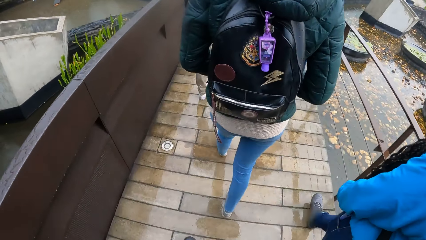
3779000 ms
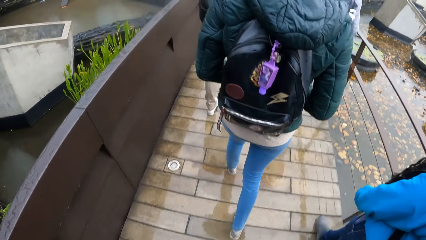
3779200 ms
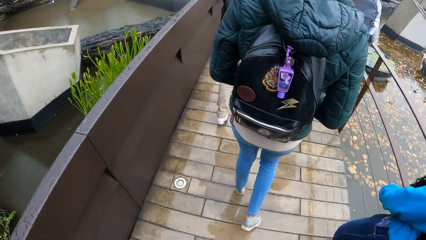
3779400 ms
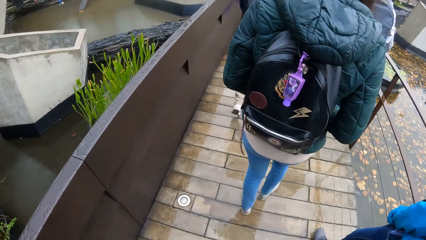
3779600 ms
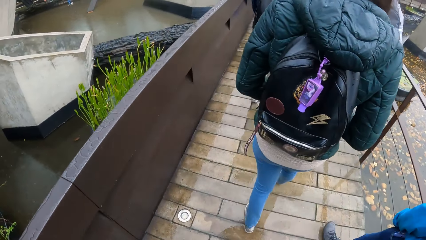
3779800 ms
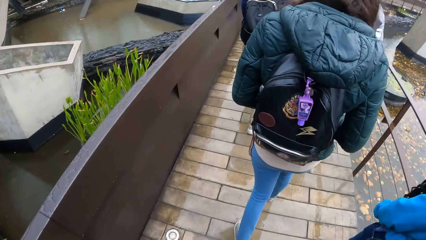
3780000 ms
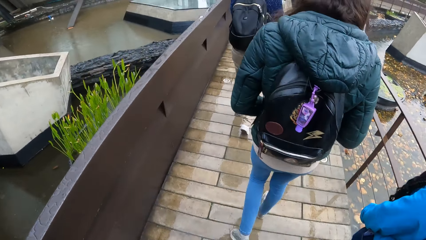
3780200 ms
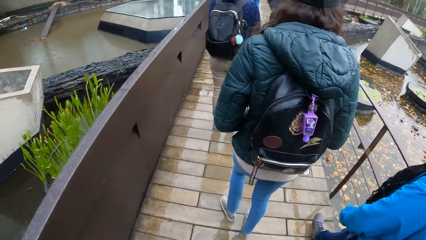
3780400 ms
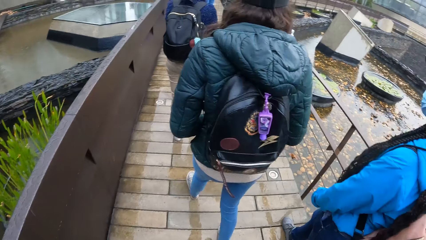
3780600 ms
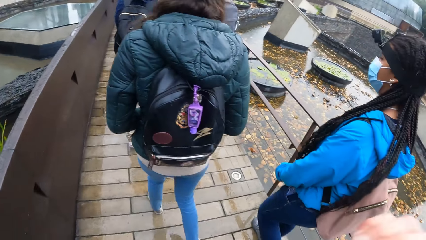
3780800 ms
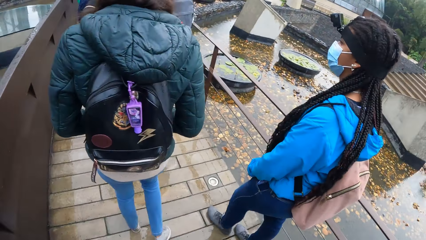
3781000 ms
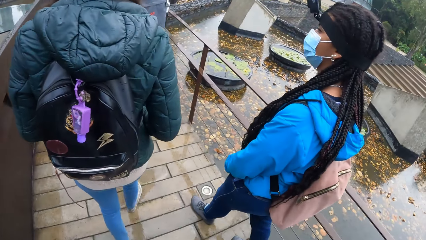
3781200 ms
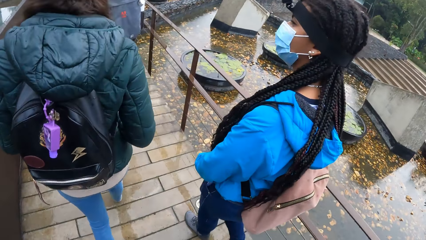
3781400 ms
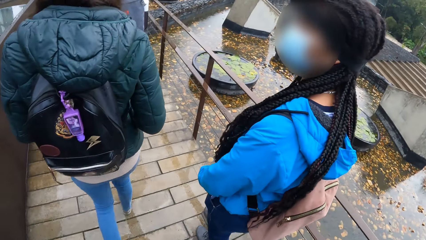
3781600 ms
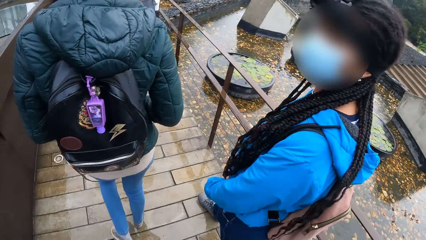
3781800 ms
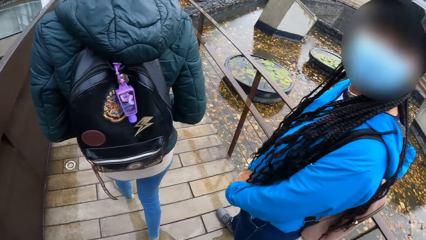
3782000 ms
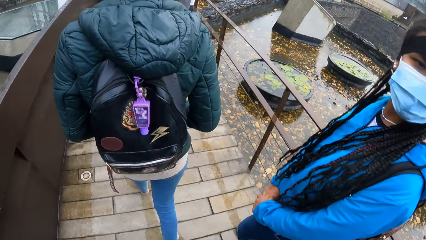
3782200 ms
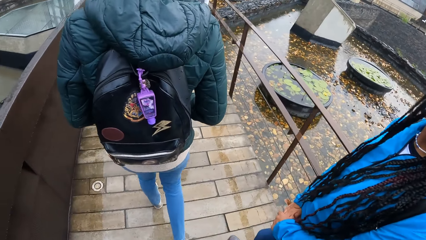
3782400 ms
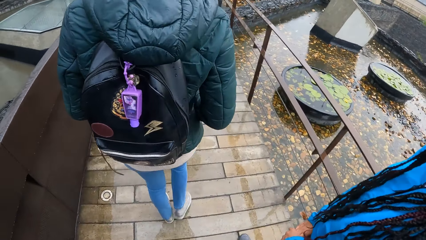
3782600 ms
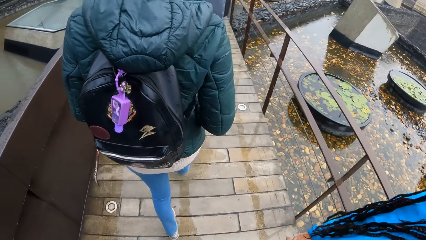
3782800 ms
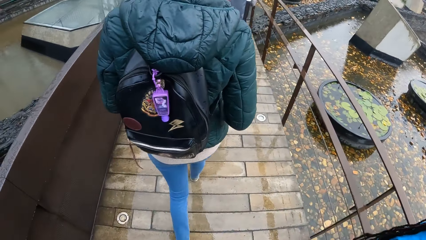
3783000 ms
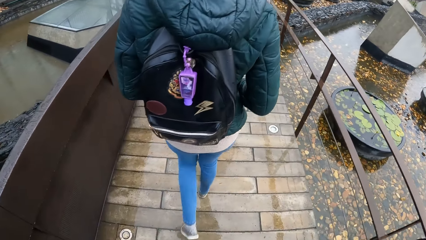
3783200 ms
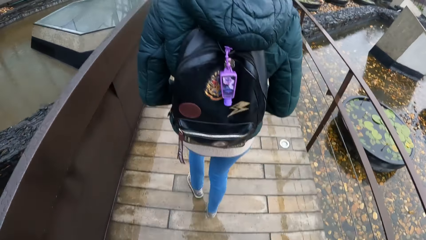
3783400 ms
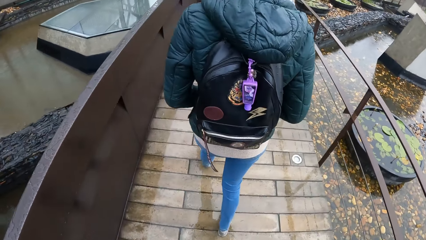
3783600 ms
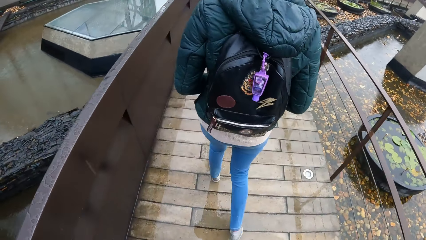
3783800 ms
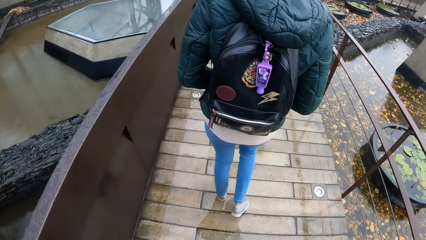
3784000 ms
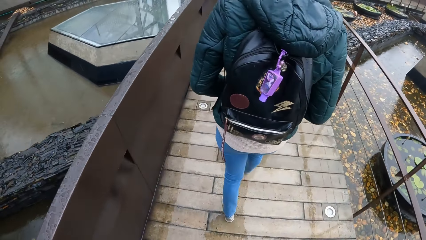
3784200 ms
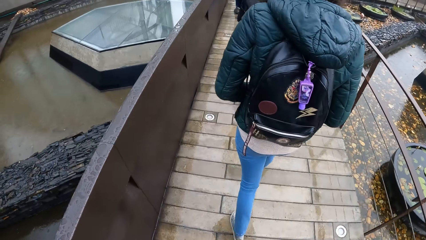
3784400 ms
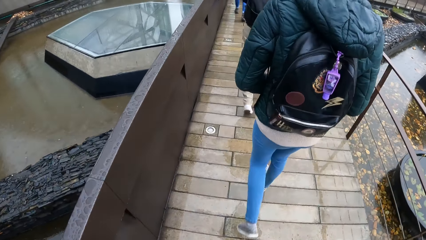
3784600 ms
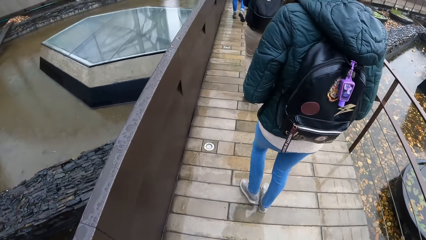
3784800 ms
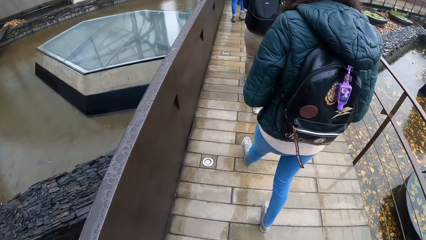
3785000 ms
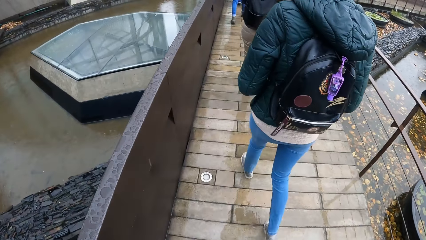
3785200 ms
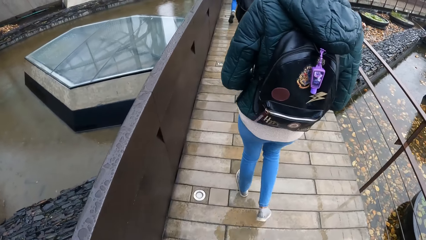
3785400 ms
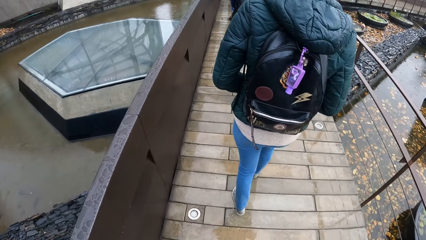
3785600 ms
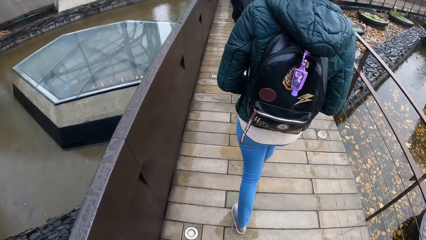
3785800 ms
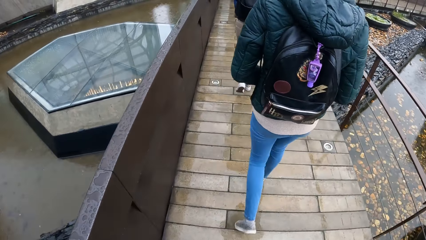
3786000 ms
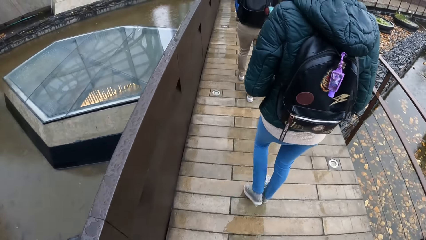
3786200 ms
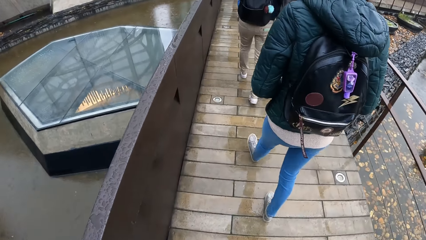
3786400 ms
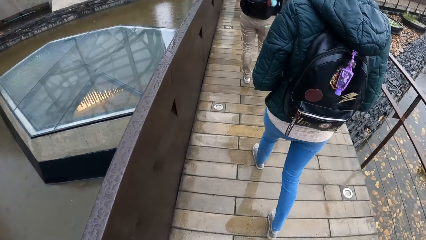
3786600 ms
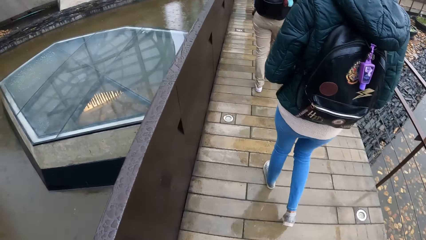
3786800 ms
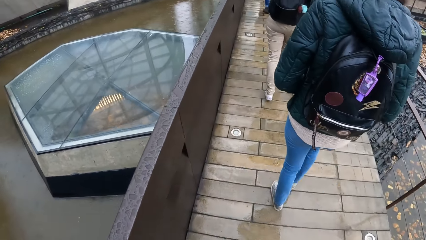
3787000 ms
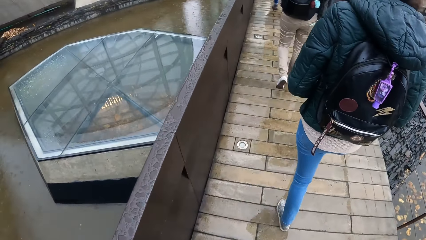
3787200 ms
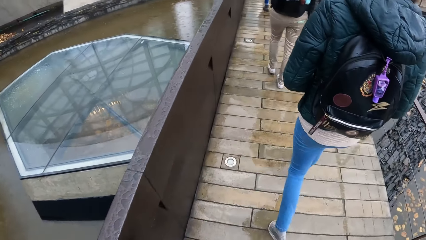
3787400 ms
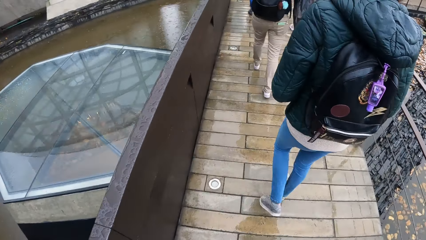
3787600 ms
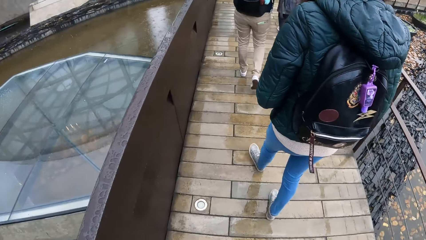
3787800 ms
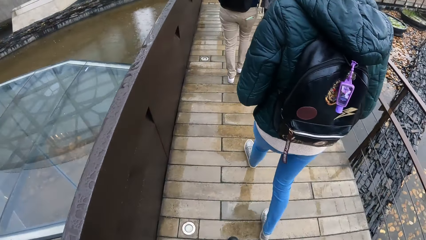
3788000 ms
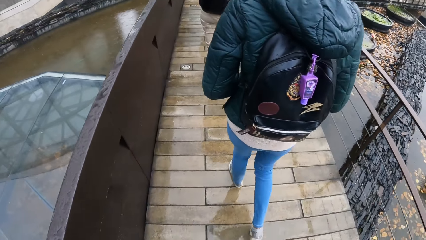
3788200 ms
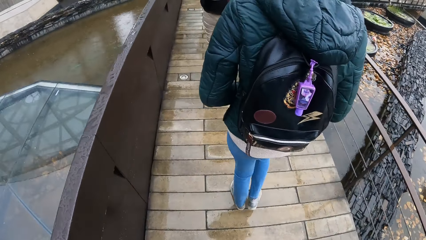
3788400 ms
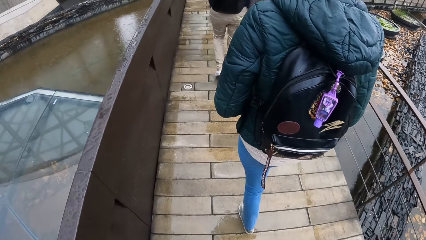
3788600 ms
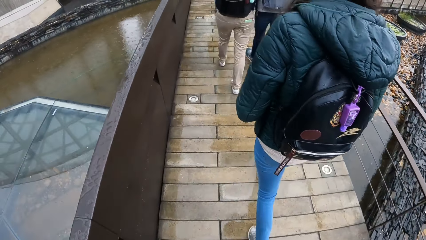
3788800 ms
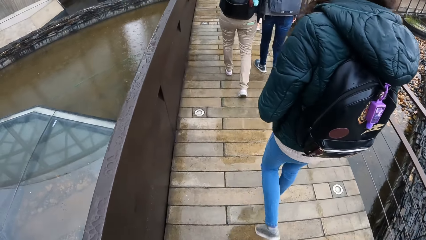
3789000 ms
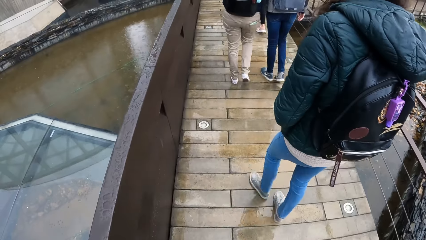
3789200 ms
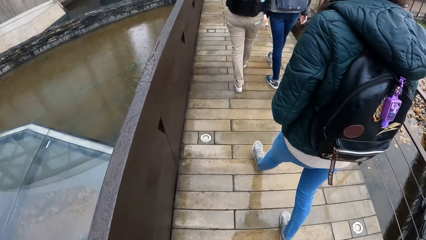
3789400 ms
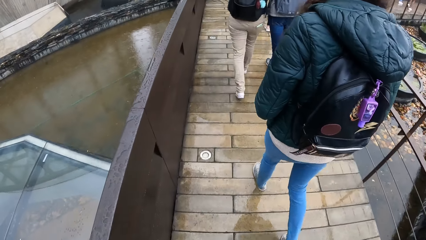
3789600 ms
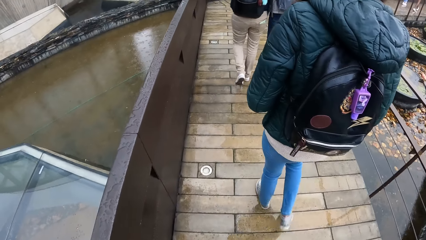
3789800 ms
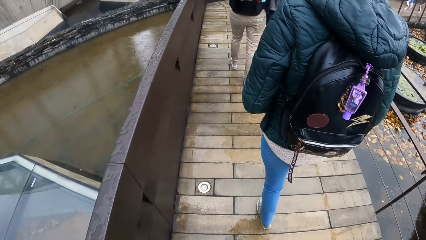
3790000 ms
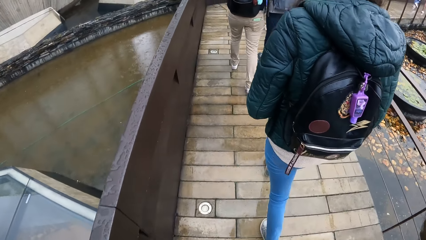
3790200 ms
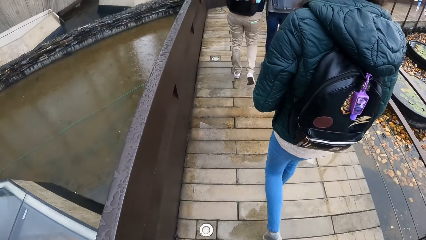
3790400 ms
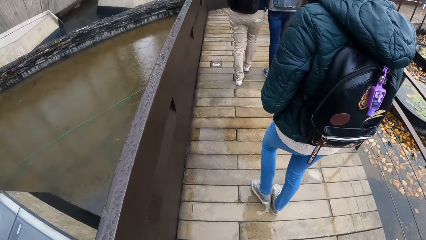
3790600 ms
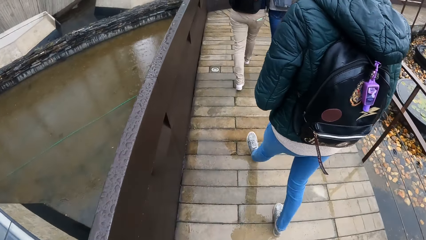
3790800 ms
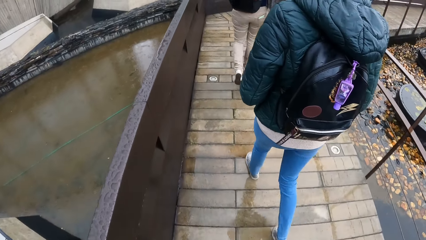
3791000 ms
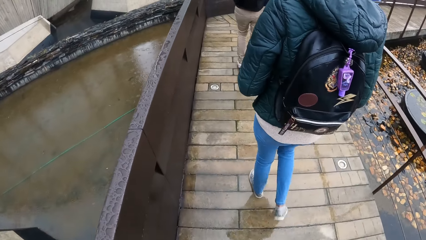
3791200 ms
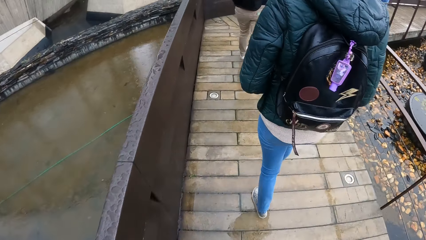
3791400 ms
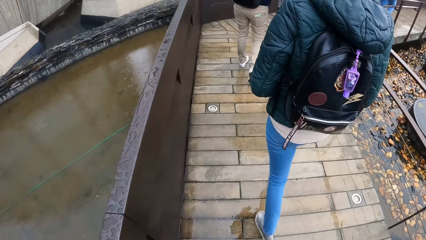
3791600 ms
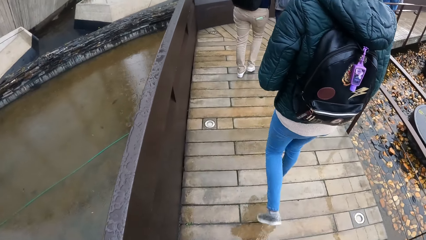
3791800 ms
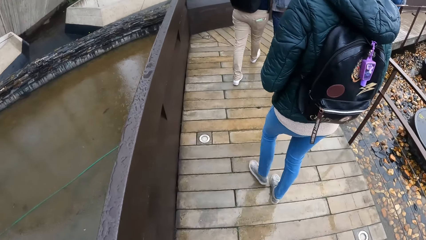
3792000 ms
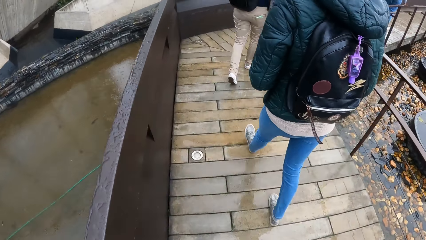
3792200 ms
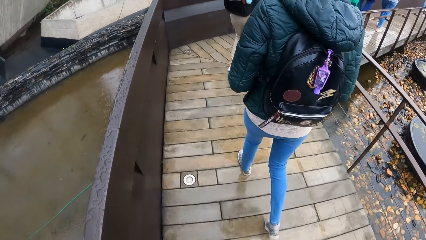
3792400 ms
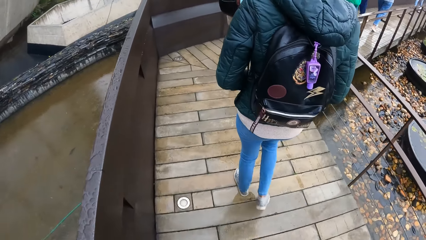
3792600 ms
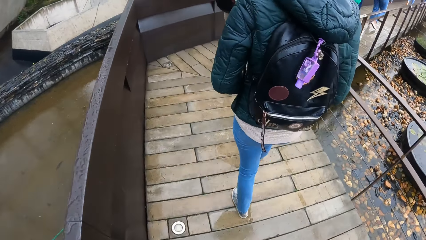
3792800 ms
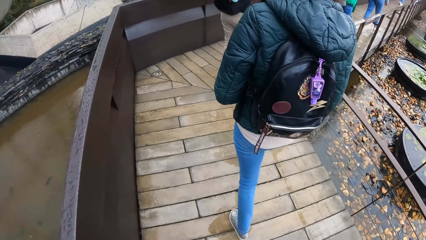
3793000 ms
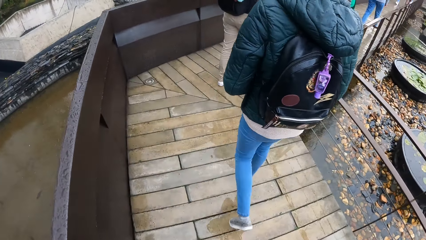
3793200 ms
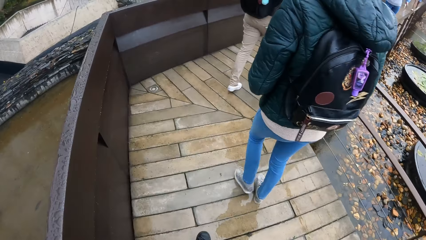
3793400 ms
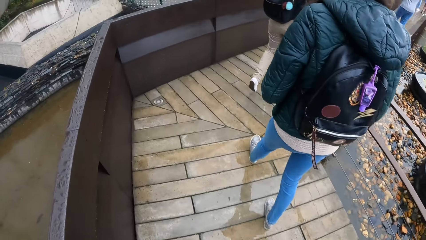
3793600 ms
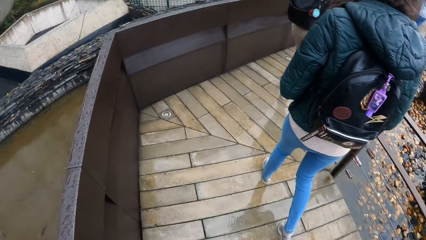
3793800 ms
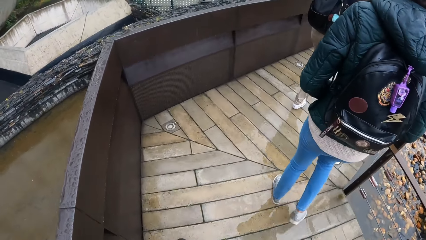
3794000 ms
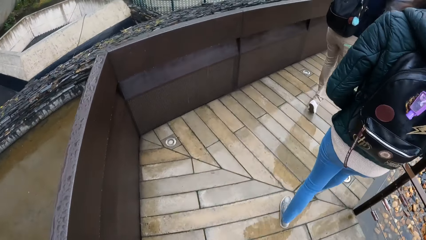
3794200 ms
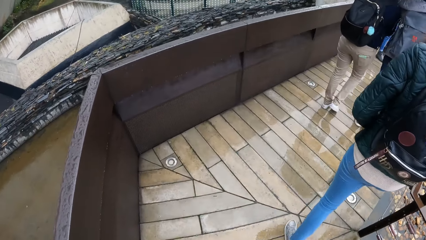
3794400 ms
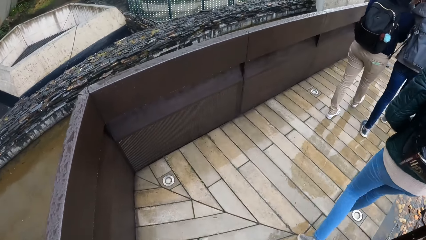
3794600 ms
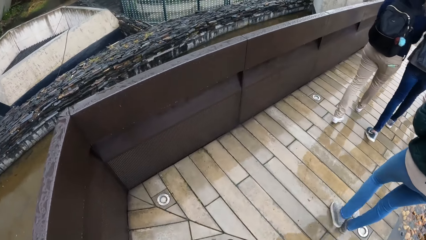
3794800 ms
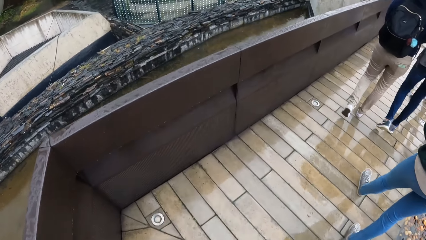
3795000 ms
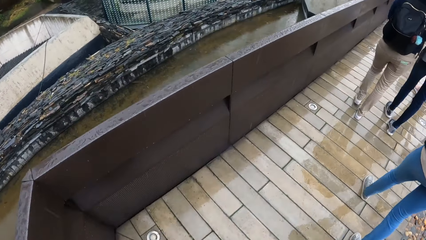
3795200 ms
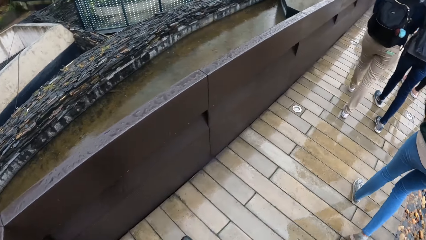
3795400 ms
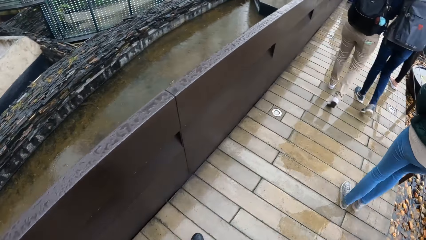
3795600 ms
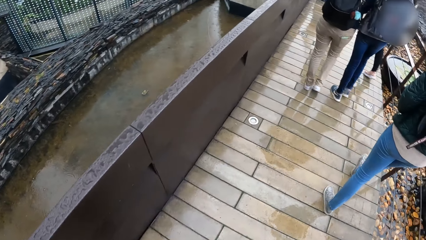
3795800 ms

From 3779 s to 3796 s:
The camera wearer walks around.
